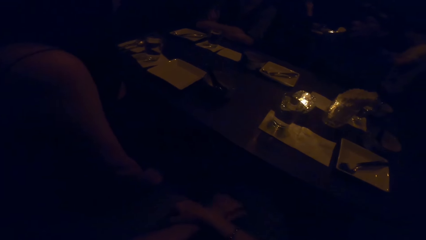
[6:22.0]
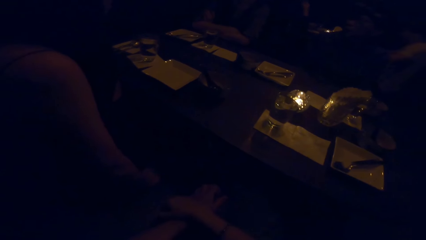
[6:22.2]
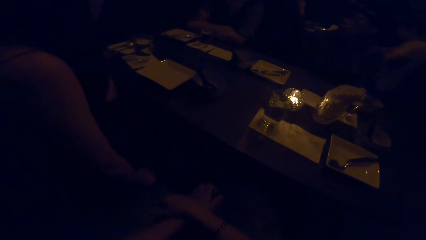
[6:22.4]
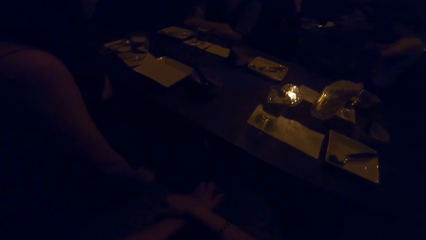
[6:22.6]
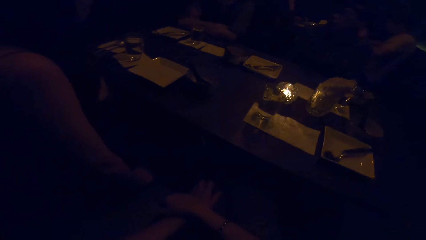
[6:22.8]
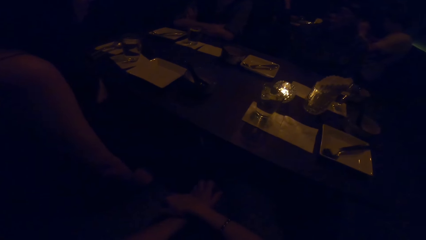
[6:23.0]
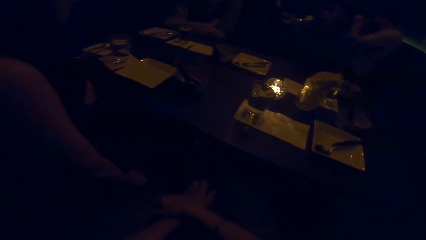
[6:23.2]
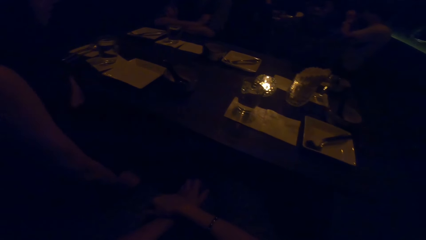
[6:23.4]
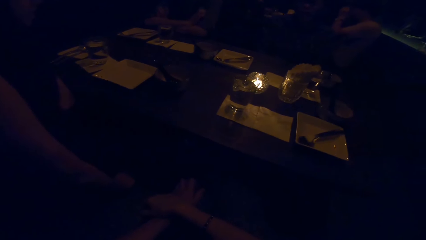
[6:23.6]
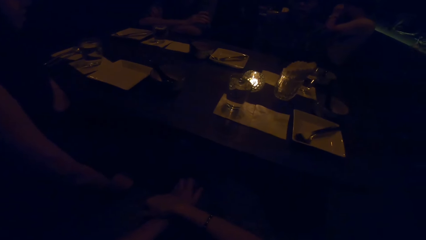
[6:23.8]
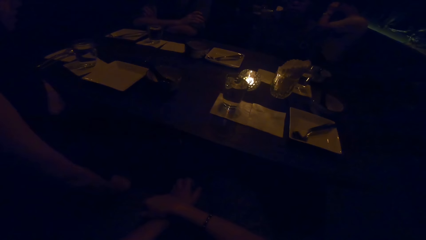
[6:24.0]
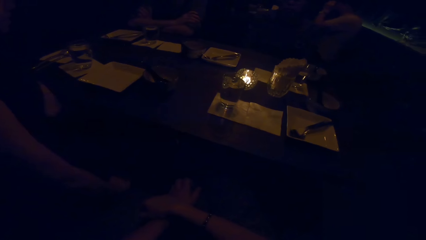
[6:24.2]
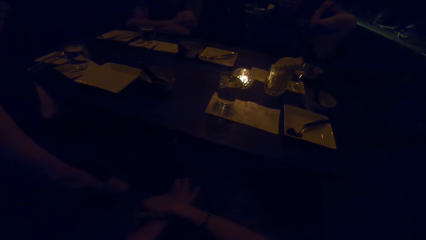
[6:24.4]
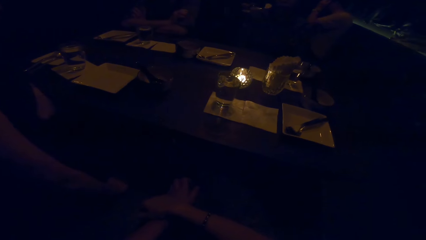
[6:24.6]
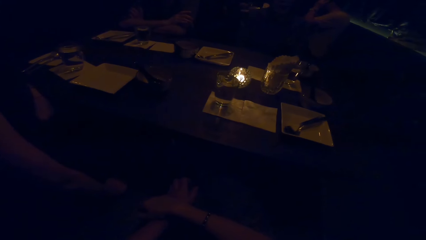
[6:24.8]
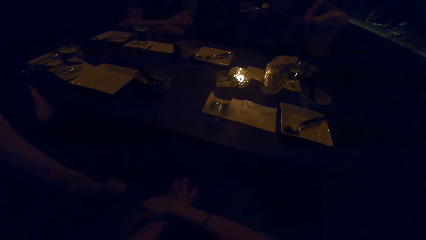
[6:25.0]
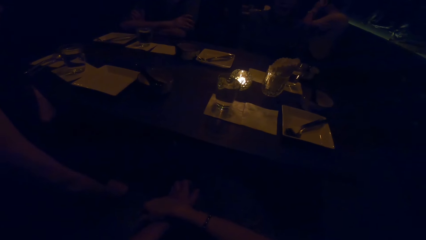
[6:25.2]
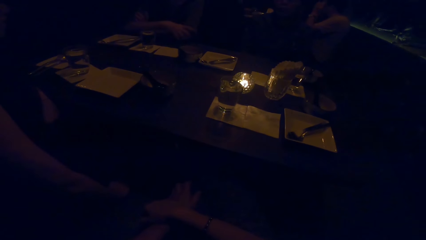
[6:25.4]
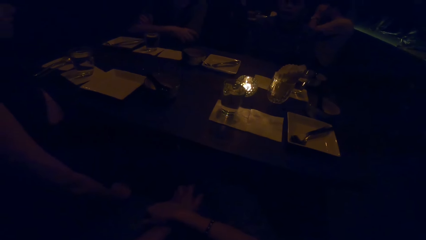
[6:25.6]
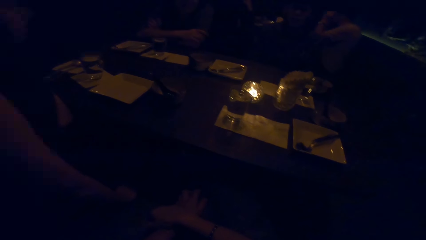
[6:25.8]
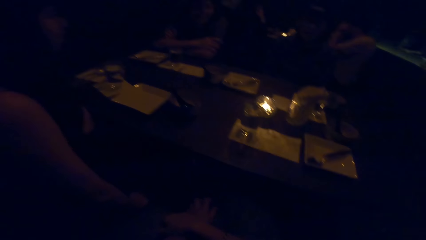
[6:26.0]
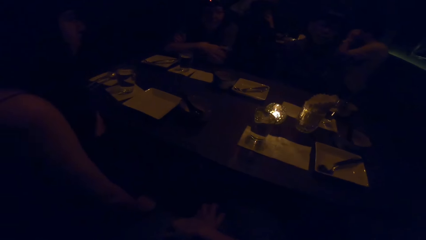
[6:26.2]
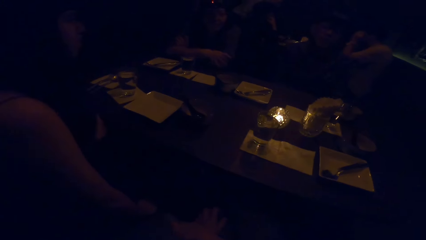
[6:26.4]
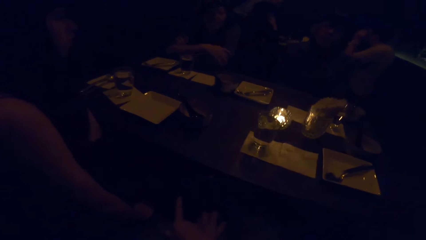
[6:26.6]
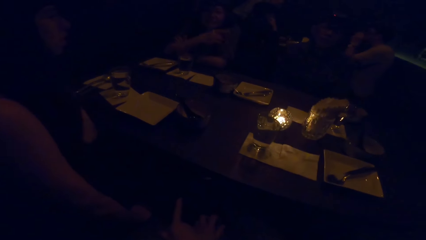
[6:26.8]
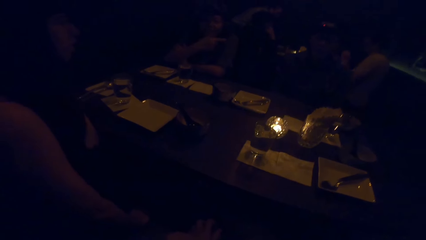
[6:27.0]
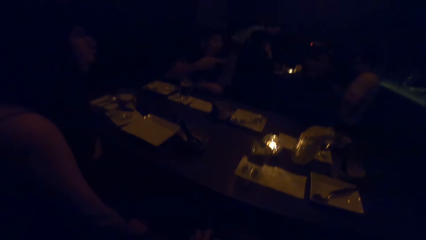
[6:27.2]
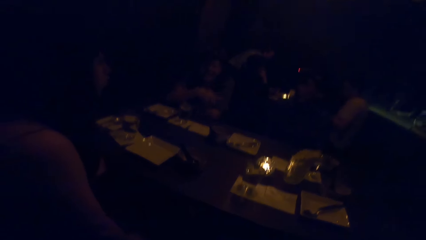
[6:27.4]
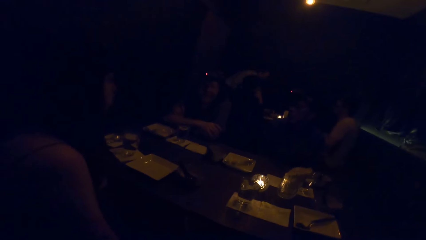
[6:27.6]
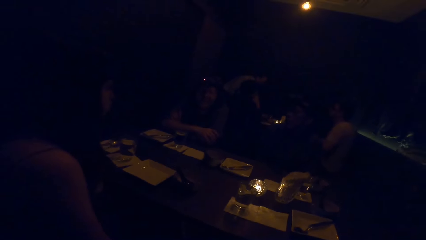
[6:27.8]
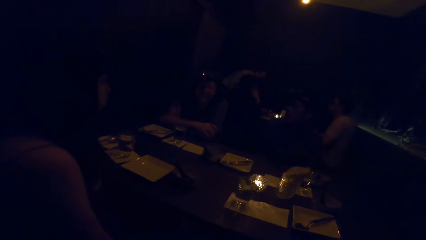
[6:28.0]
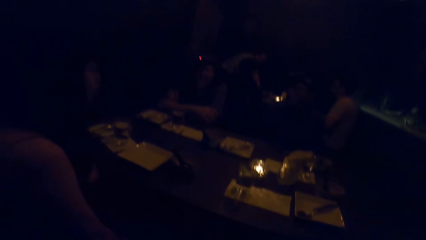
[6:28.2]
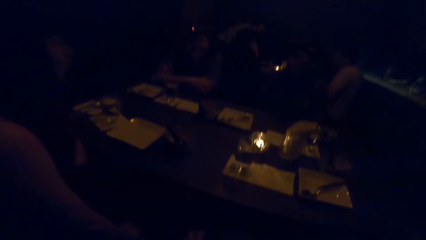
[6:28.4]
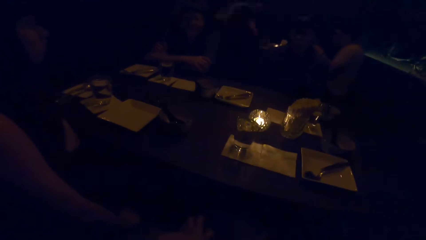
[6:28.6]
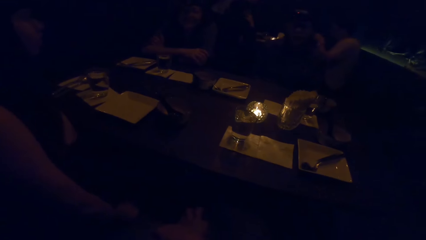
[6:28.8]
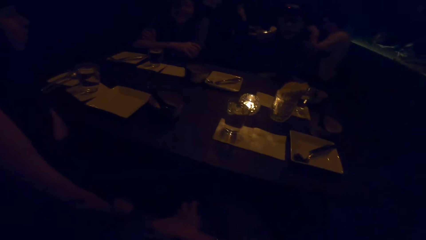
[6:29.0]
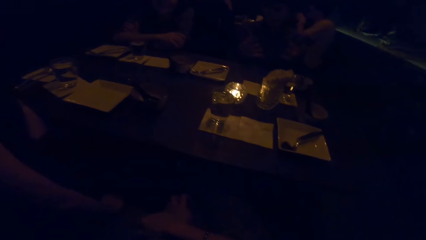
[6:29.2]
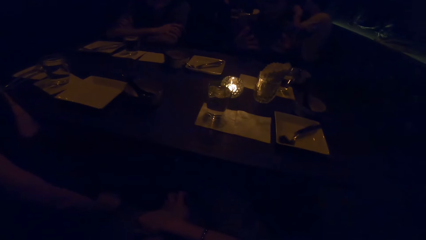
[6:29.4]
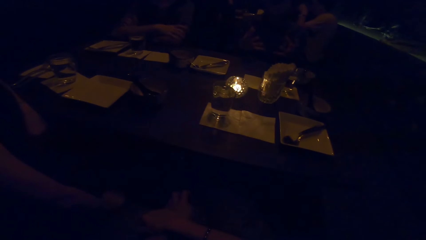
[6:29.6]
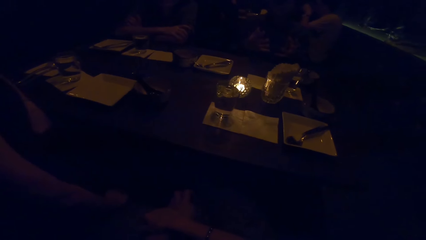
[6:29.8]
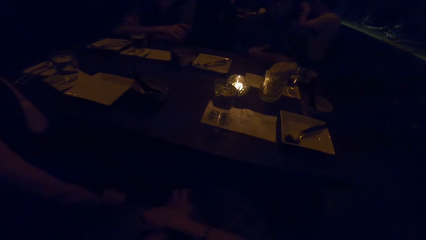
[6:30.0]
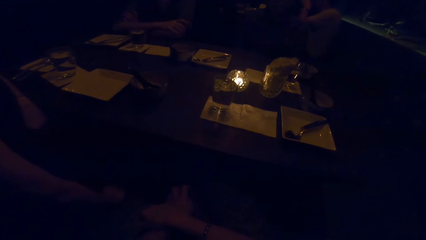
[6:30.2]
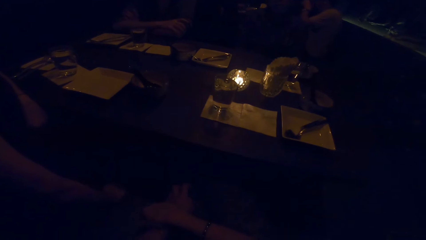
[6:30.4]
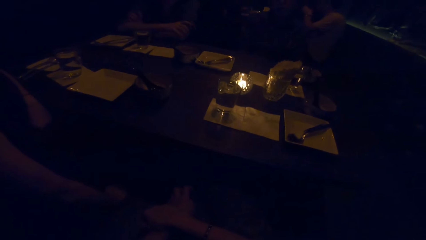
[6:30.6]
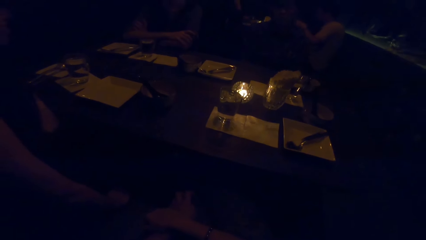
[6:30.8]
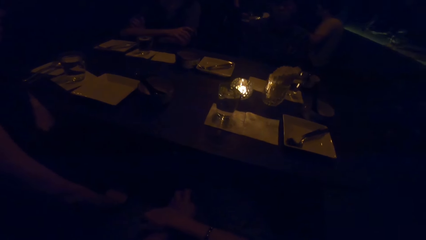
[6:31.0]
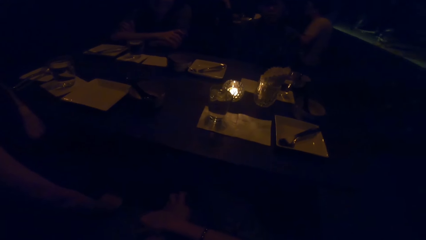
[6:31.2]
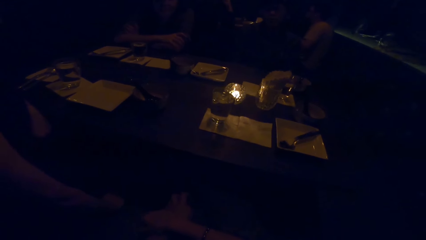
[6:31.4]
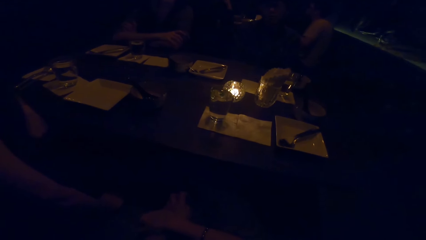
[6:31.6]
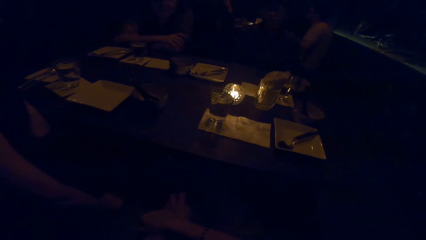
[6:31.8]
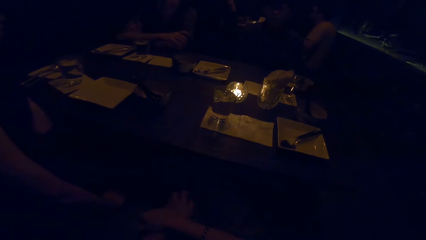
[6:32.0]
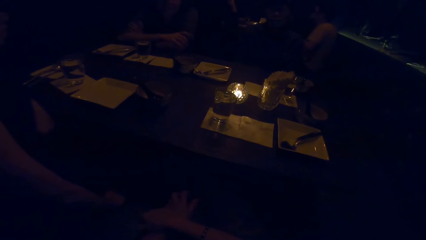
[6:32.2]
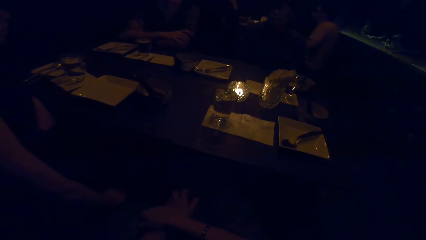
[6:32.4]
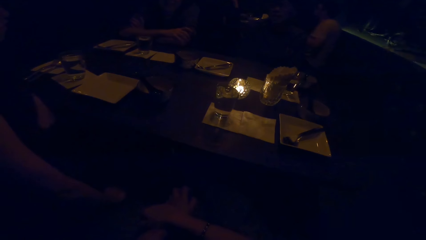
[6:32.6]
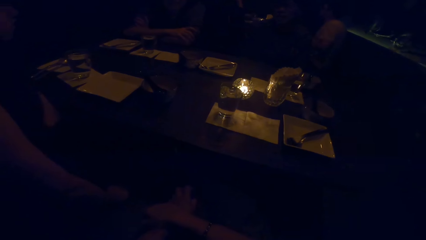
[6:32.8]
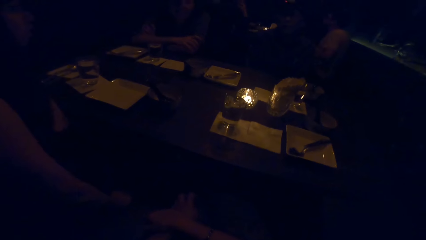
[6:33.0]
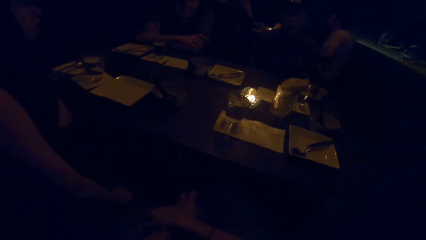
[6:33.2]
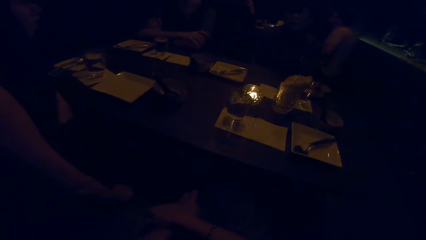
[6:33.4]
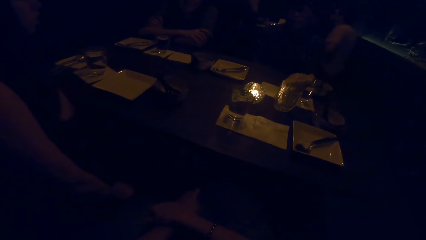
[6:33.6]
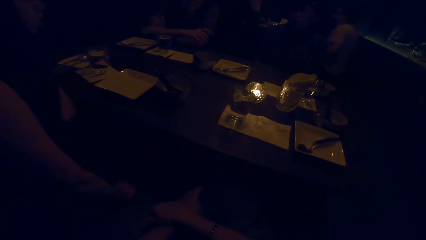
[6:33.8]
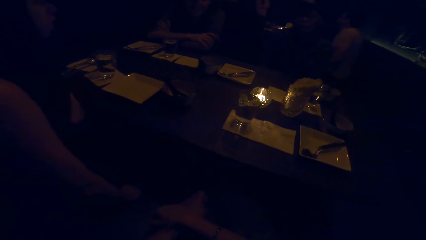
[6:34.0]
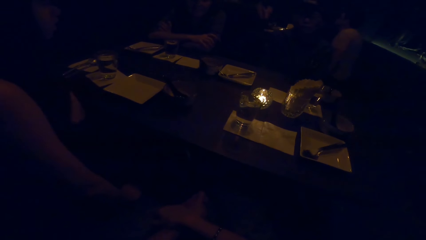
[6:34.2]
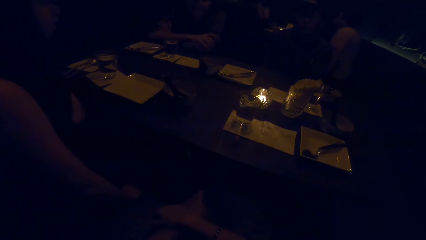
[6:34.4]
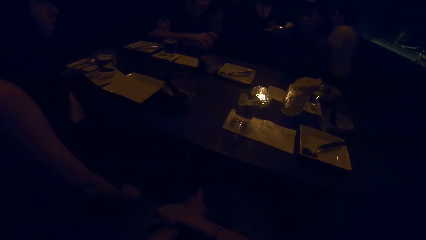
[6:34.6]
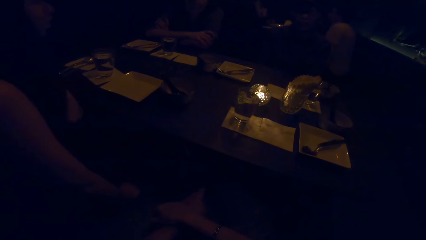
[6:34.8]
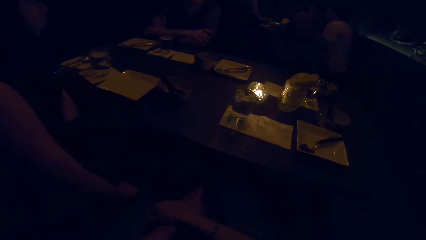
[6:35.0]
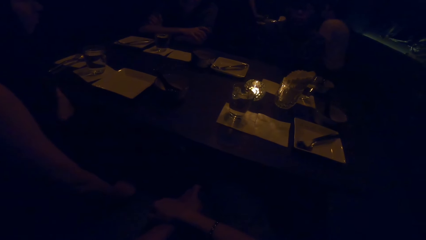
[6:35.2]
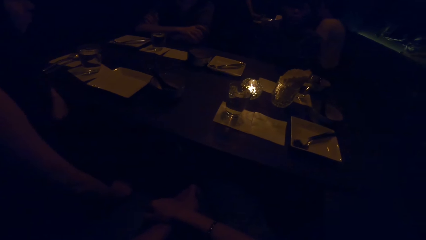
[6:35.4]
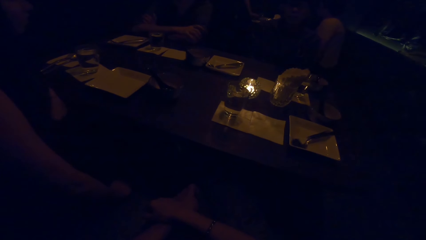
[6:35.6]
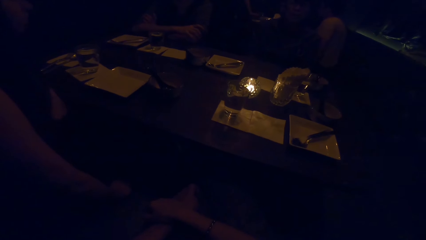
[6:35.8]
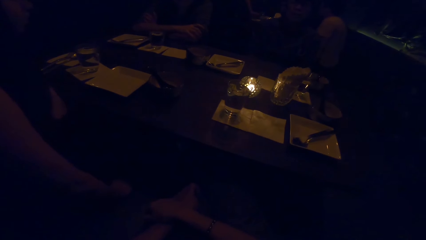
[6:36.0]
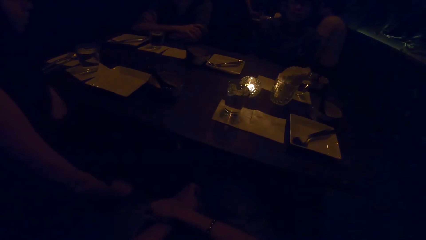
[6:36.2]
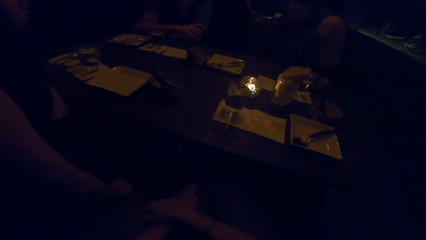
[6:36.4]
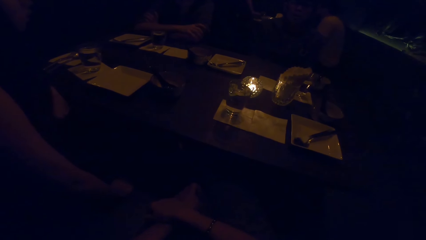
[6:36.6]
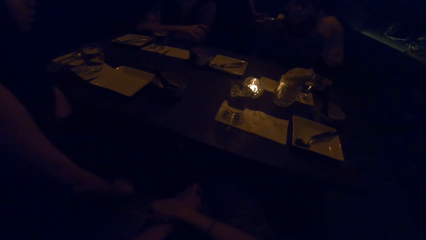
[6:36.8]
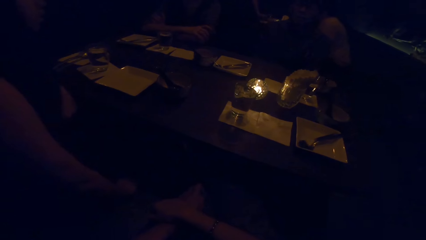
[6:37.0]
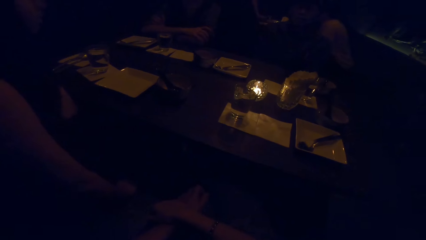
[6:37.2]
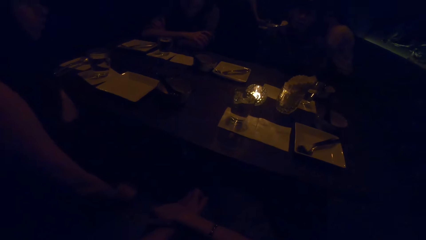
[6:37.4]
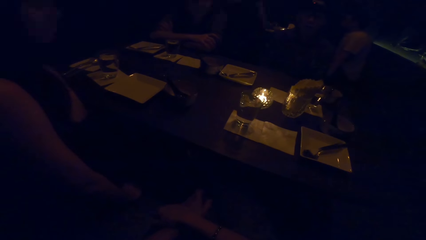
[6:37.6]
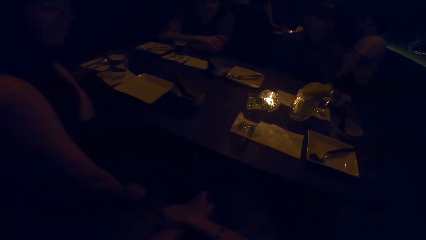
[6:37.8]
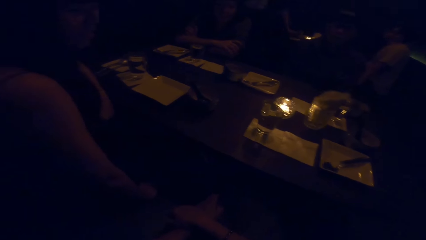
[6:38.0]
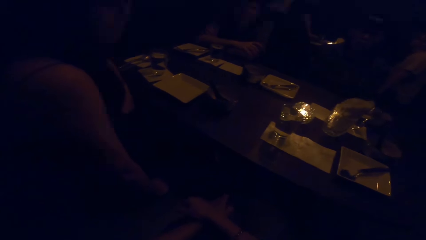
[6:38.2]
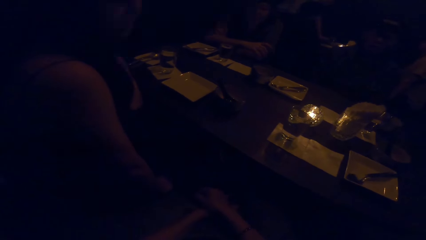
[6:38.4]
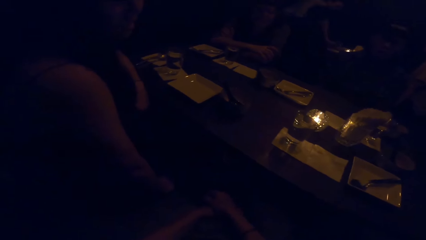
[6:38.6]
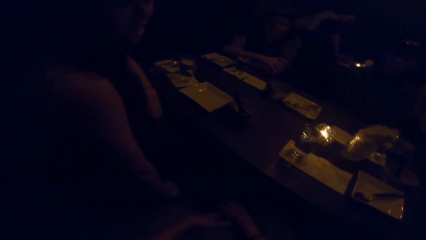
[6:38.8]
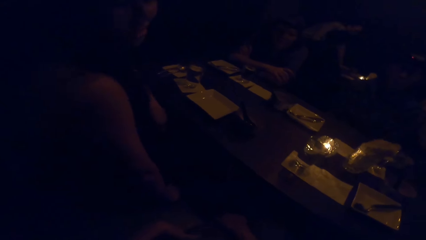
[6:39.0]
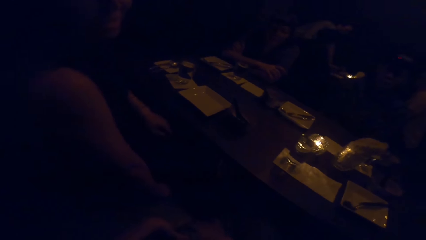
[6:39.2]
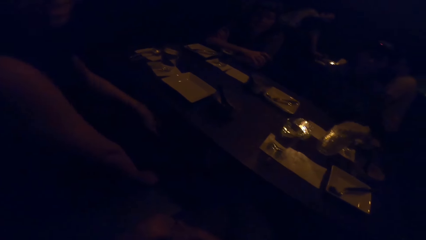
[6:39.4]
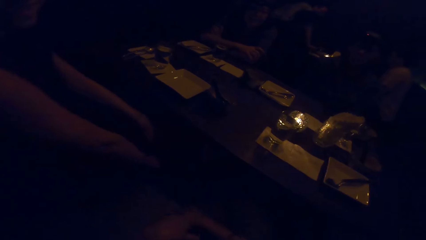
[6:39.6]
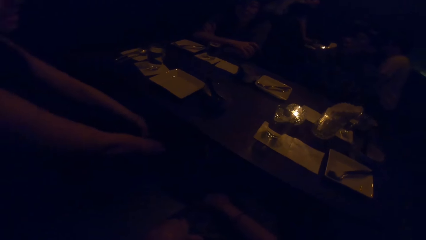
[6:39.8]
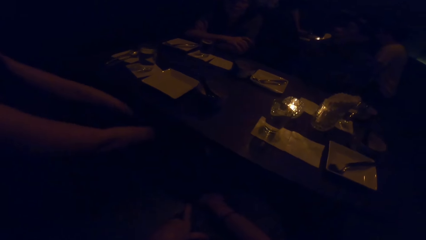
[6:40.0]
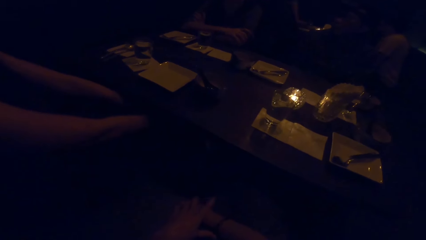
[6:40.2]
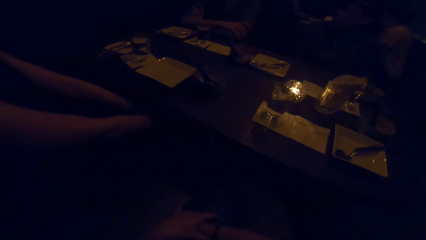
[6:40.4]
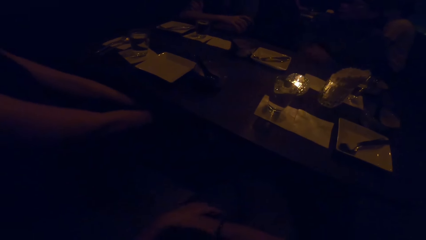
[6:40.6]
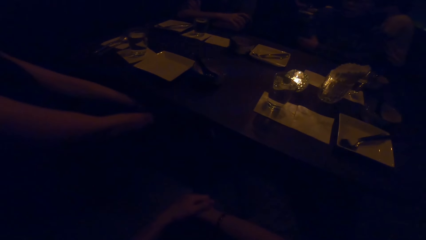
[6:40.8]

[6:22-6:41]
The camera wearer places their hands on their thigh. They look around. A man raises his hand. The camera wearer looks around.
